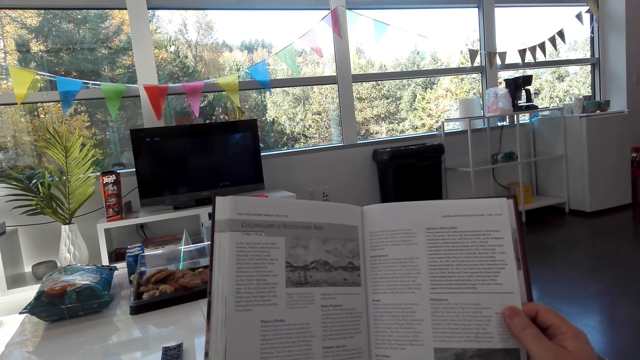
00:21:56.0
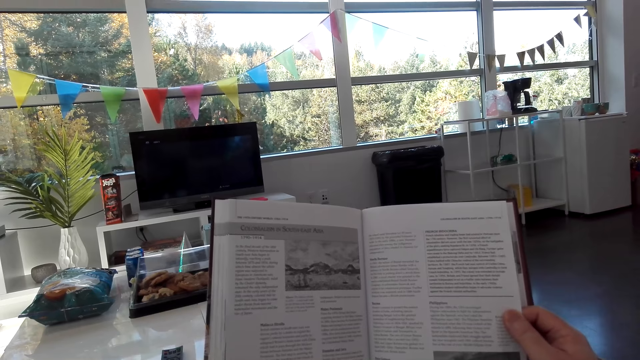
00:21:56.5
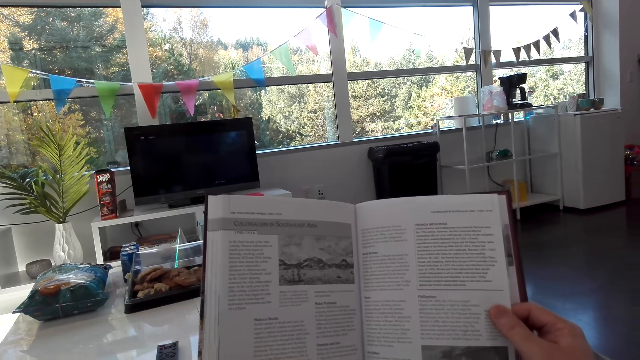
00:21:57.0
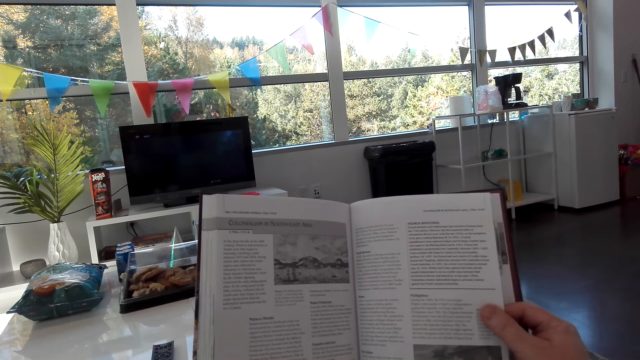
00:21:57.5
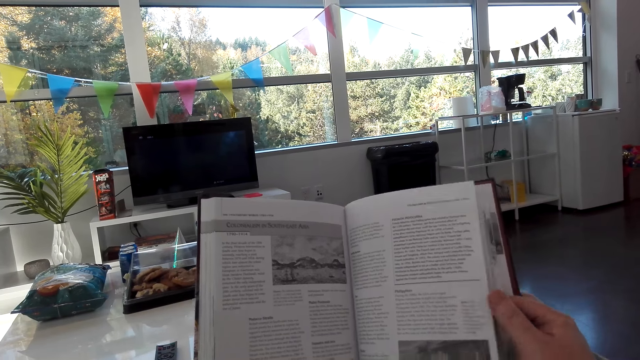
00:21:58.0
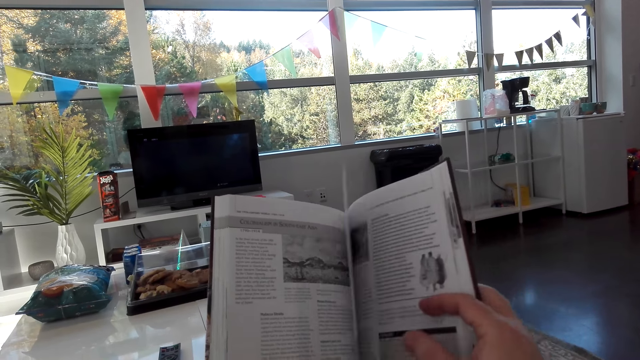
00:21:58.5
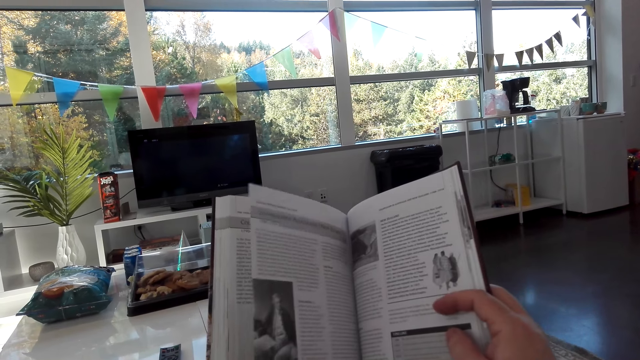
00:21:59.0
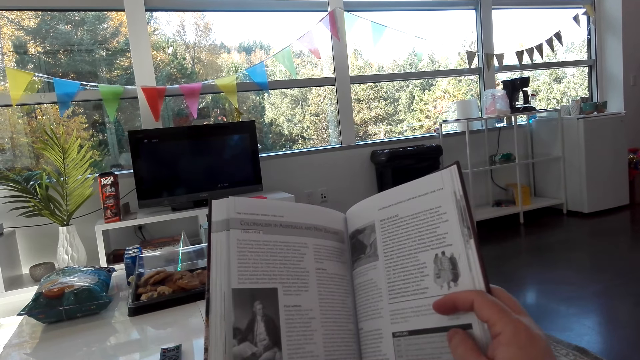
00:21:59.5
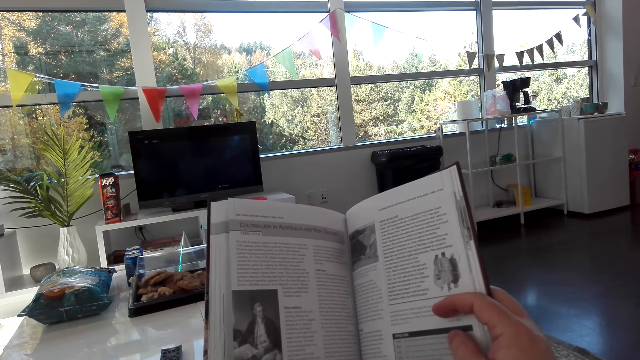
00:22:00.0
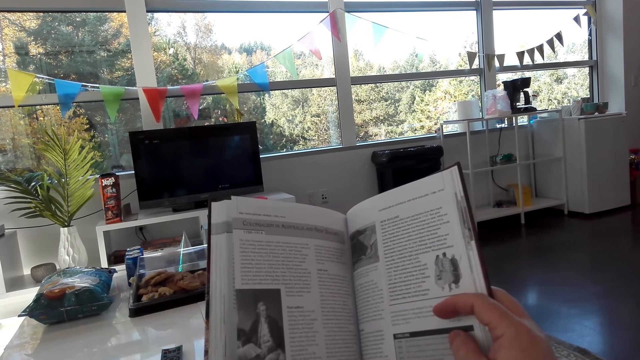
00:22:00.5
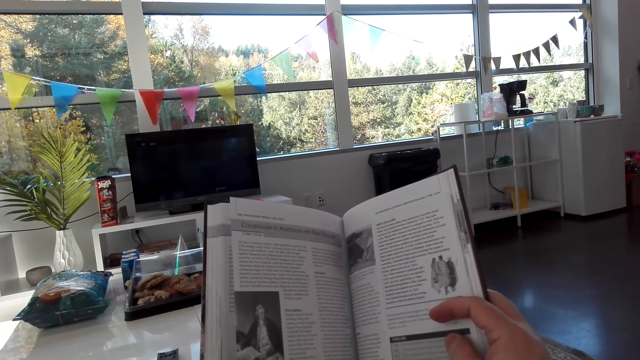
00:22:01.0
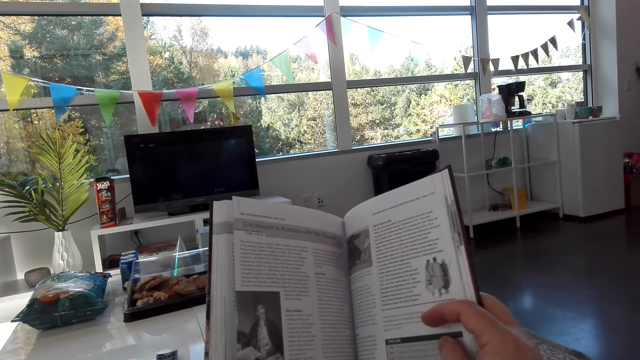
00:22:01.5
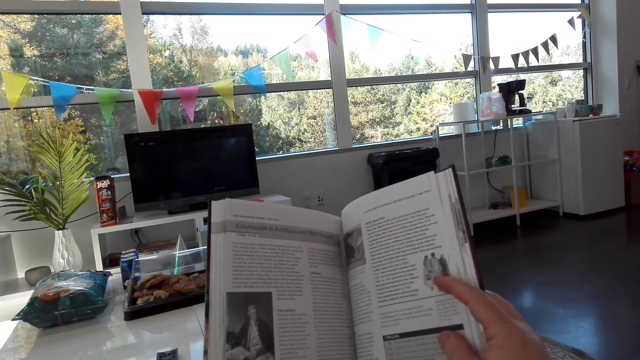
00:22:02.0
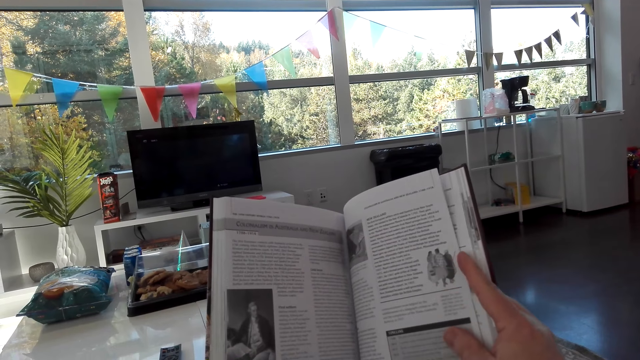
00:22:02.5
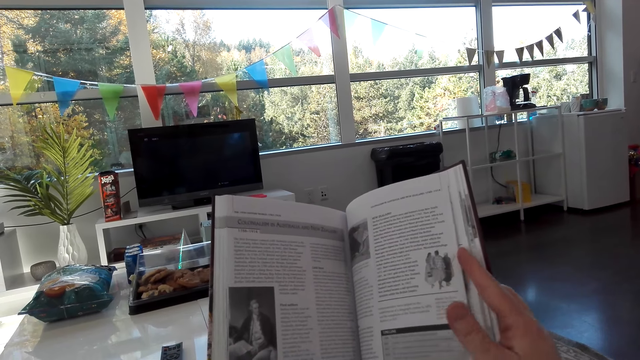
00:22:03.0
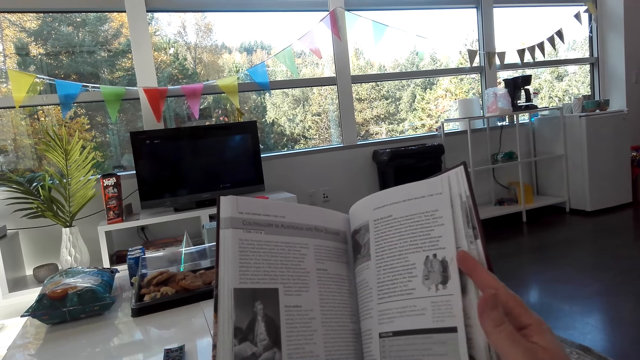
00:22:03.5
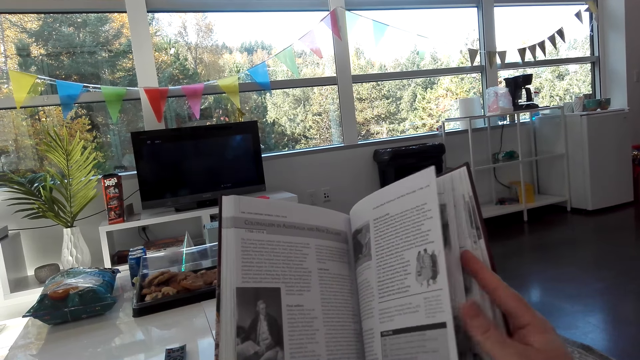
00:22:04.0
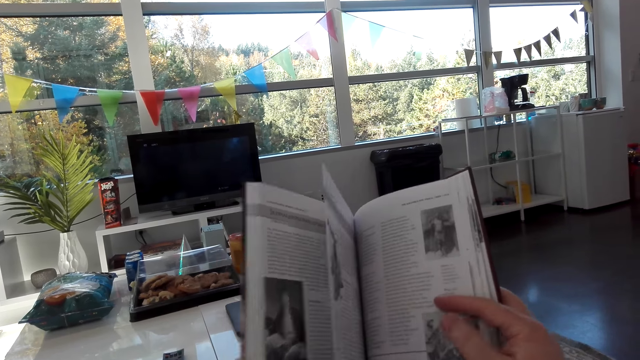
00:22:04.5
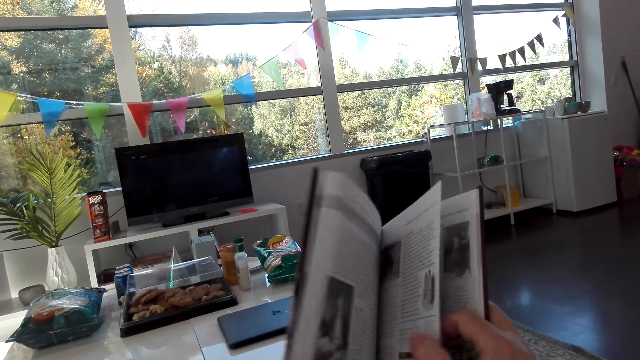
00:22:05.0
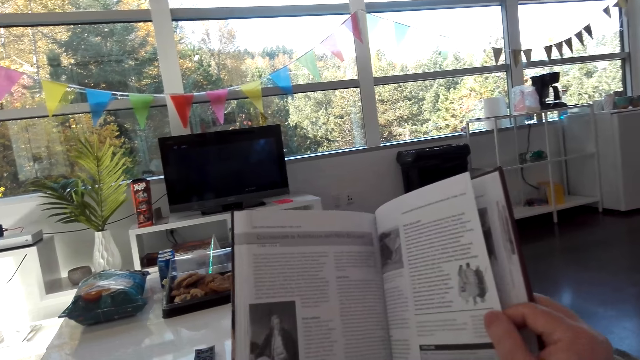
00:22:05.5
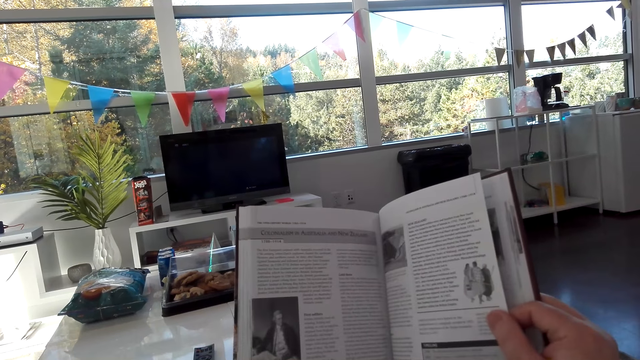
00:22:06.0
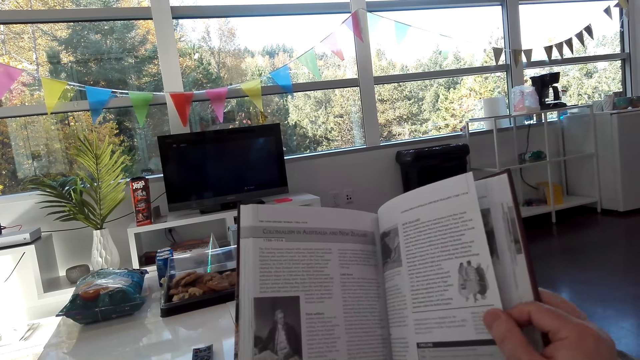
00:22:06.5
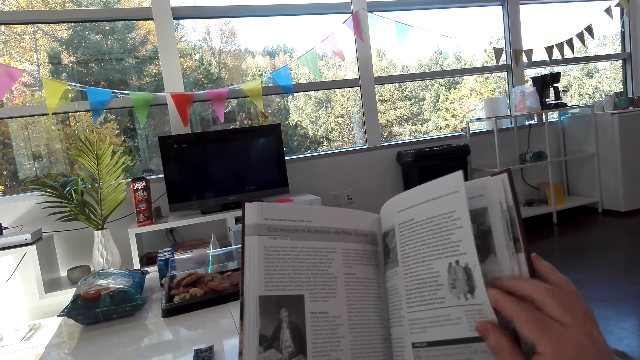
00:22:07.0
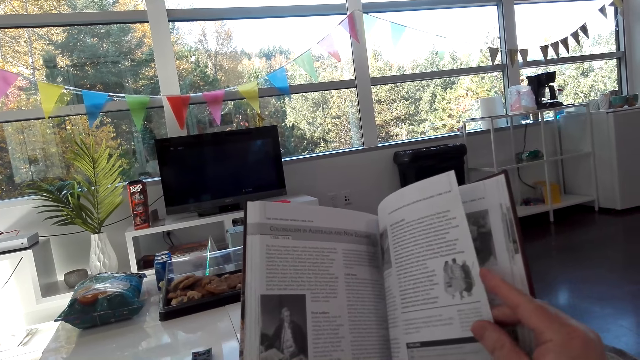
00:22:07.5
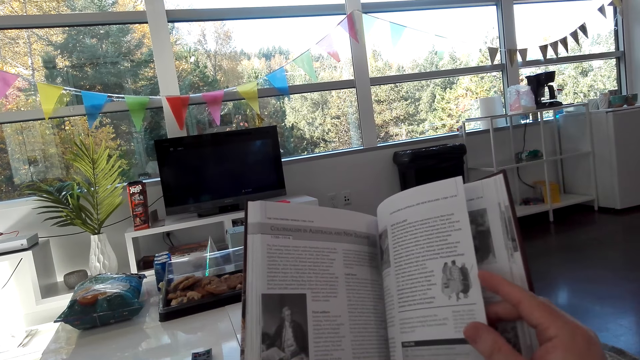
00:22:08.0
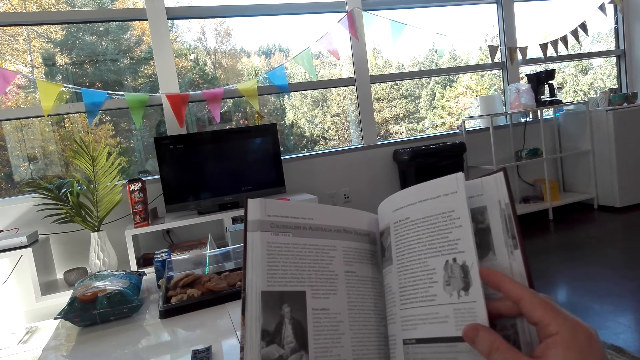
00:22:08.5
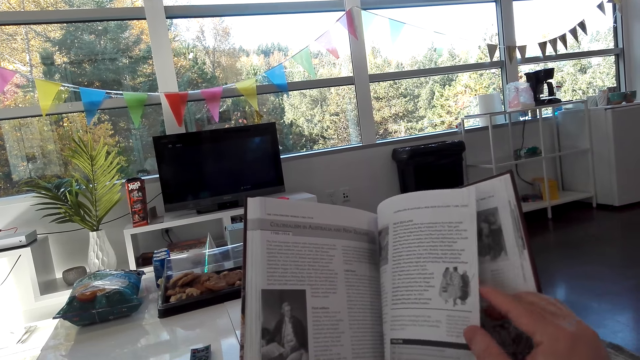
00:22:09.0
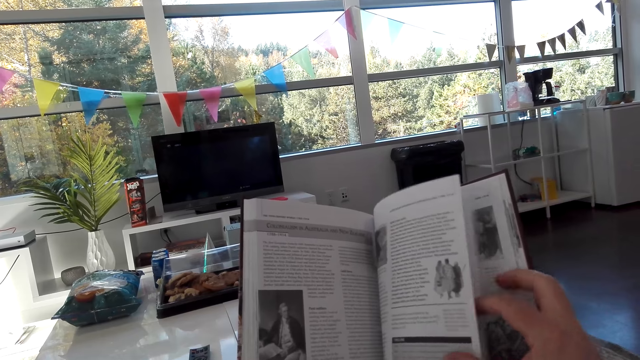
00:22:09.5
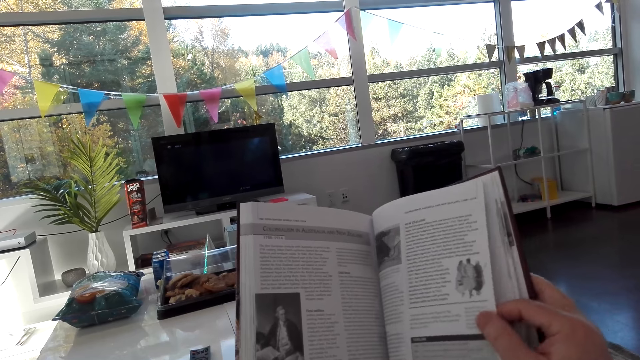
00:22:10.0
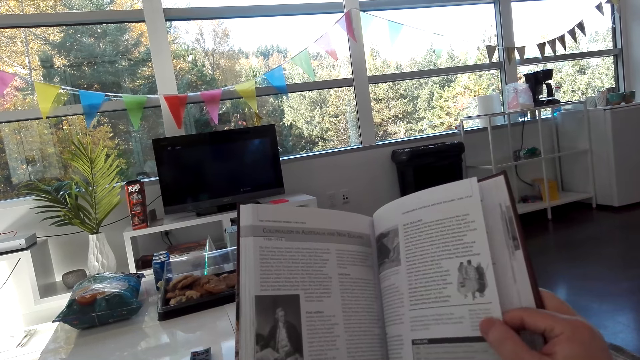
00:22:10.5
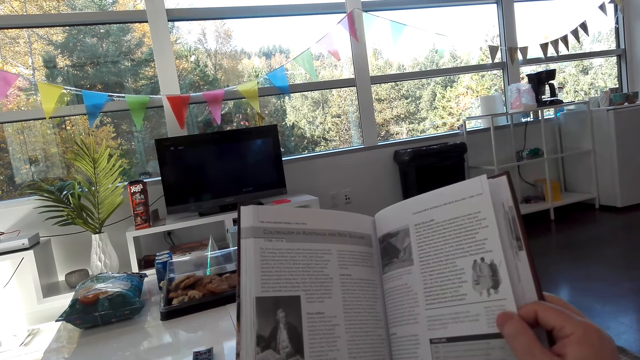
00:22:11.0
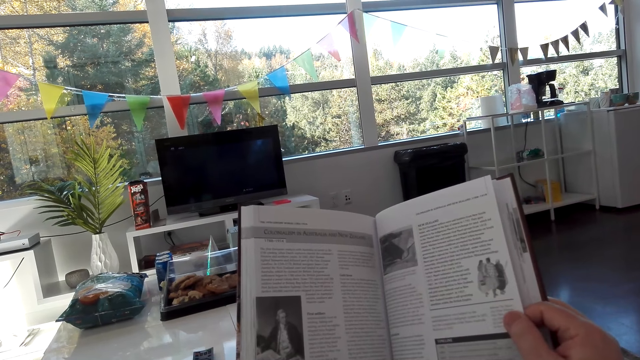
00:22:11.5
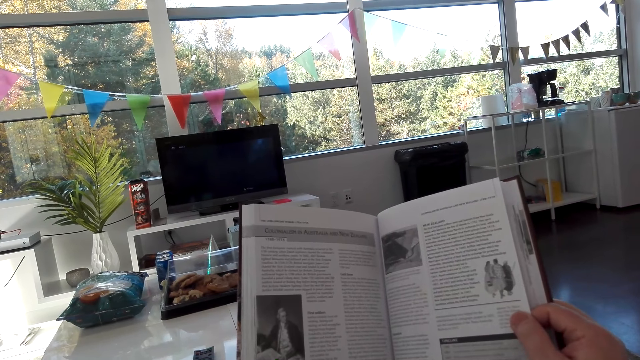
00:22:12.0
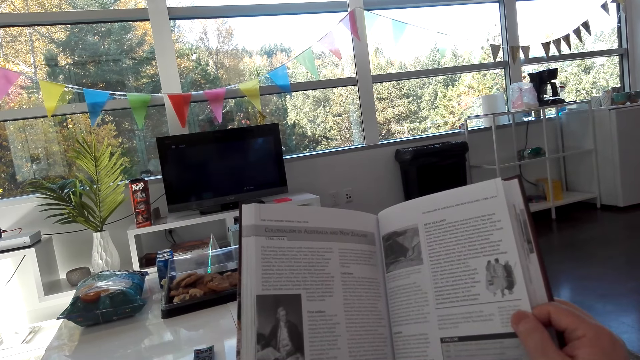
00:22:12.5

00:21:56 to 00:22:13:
The camera wearer opens the next page of the book. They read the book. They open the next page of the book. They read the book.
